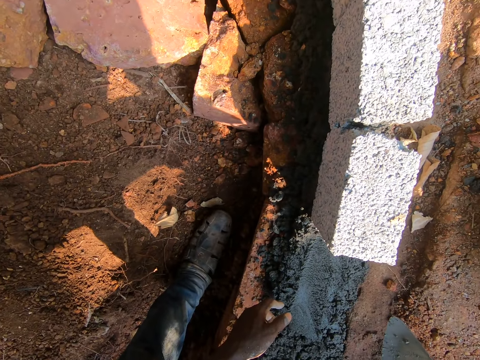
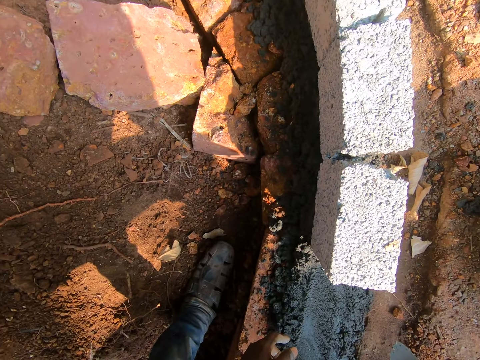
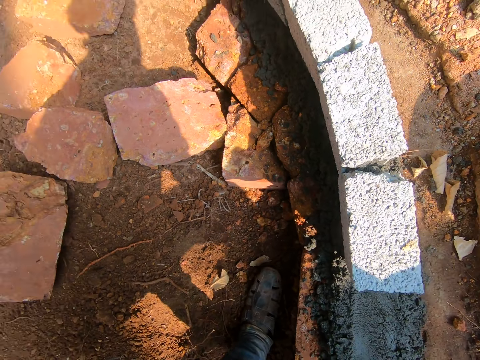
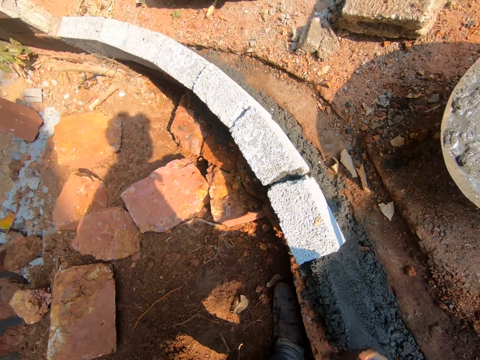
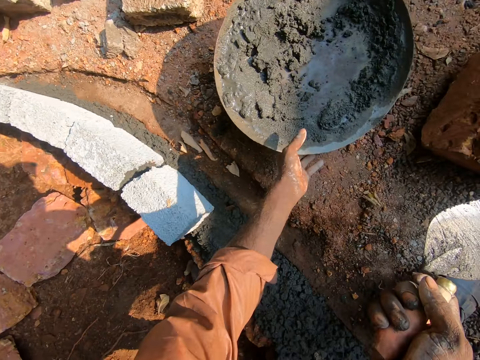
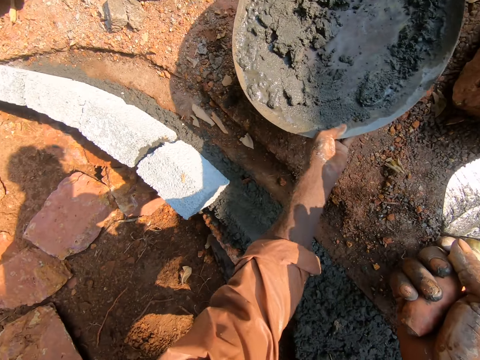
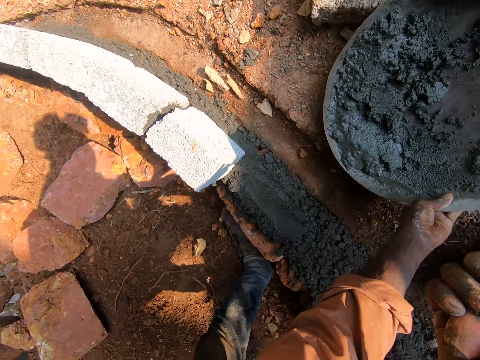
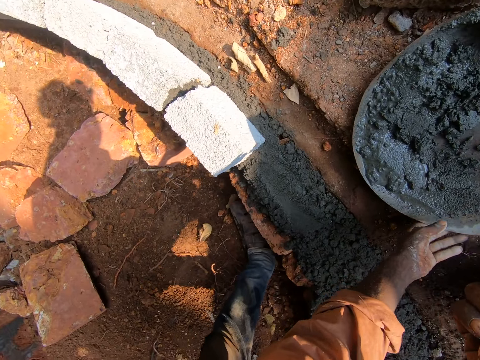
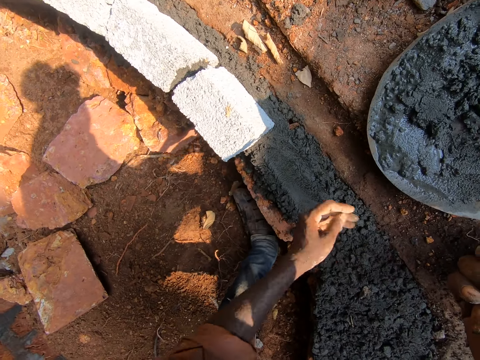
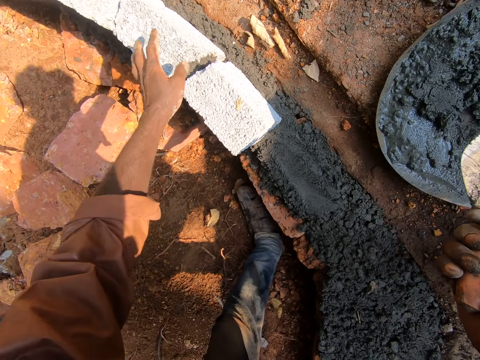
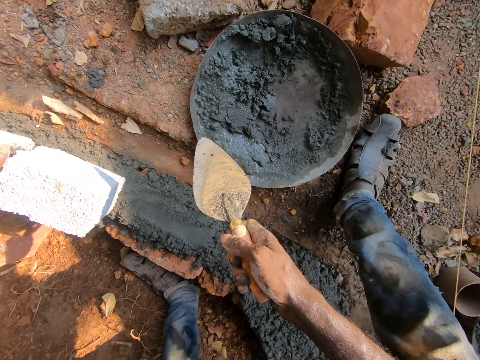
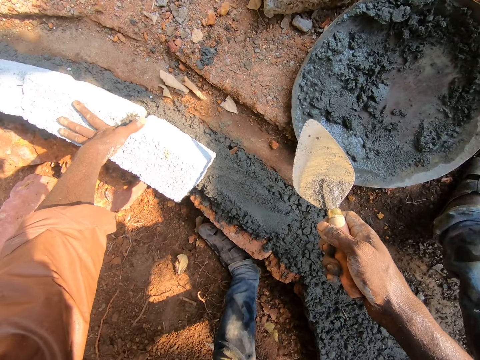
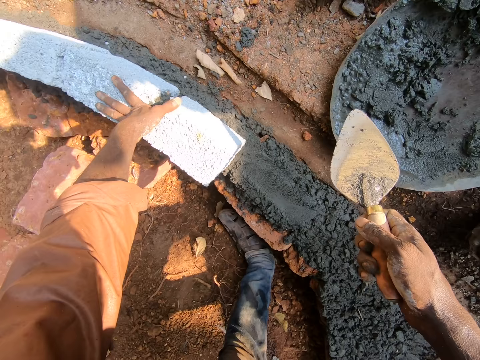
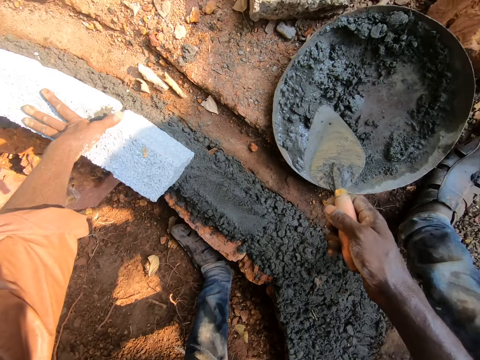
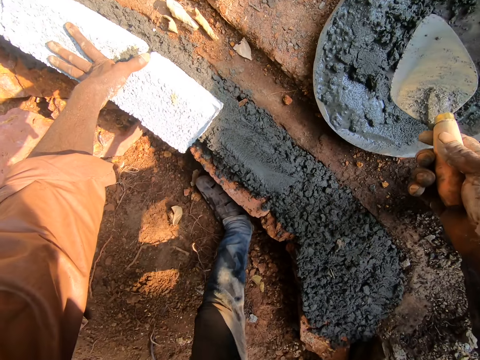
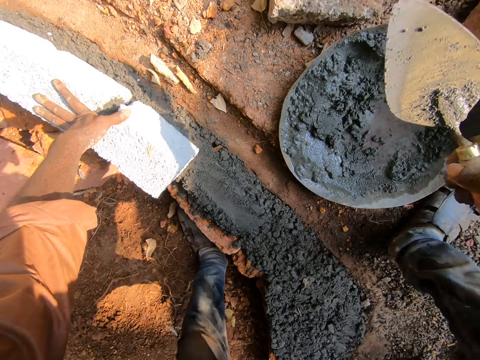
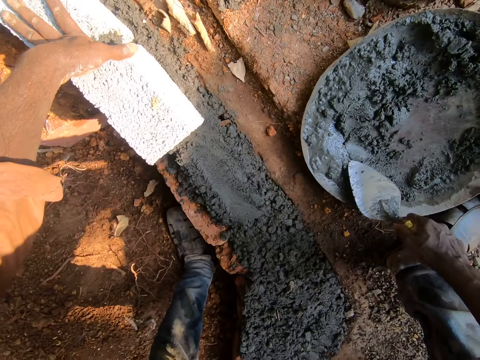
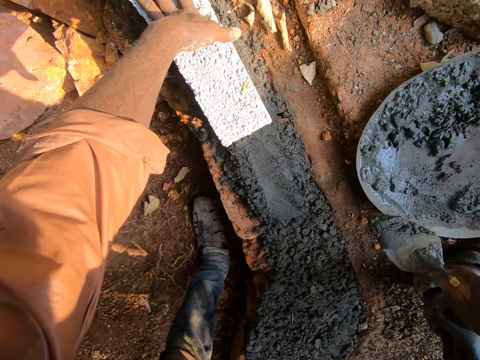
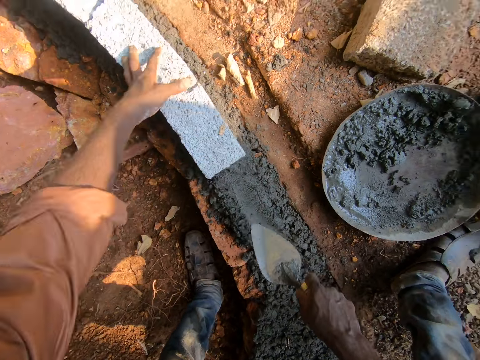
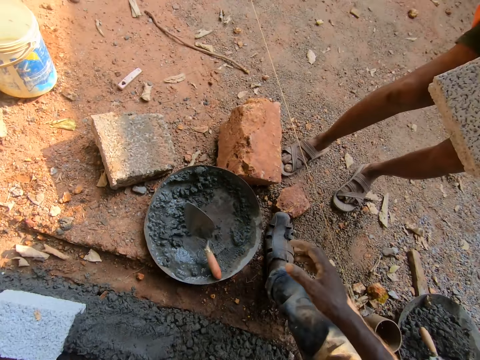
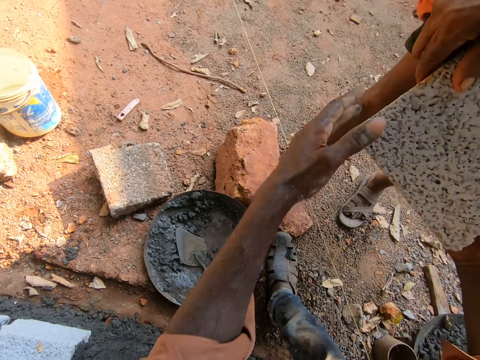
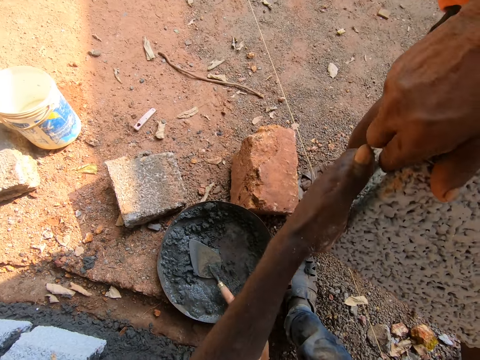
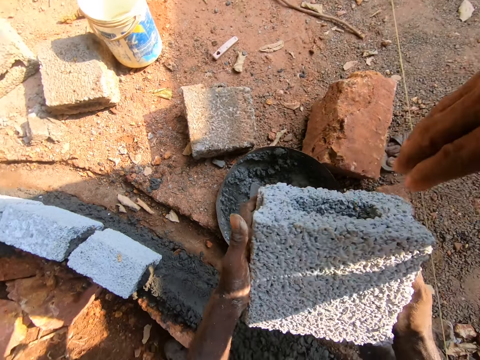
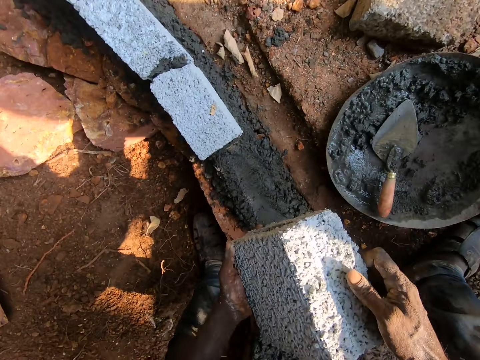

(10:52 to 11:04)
The camera wearer pulls the bowl or iron tasla. They hold the bricks with the left hand. They scoop concrete with a trowel from the iron tasla. They pour the concrete on the brick in the furrow. They drop the trowel in the bowl. A man gives the camera wearer a brick.

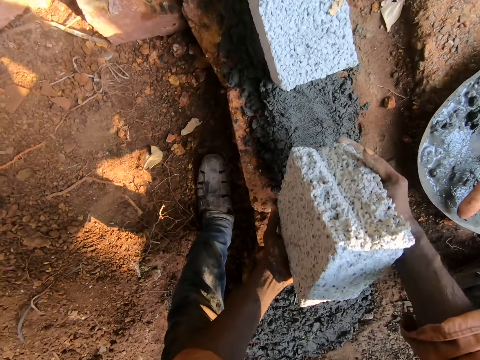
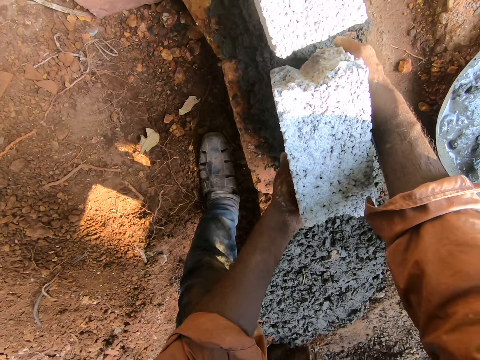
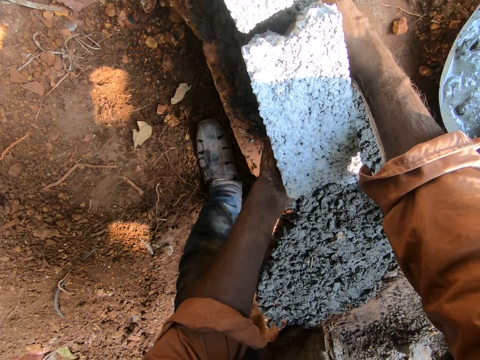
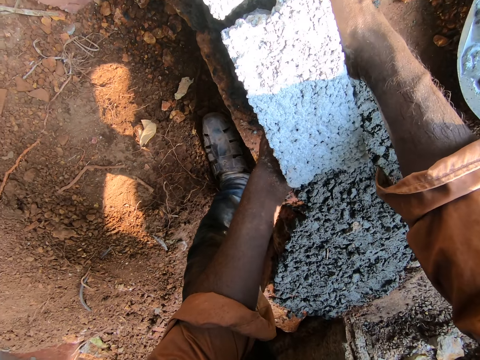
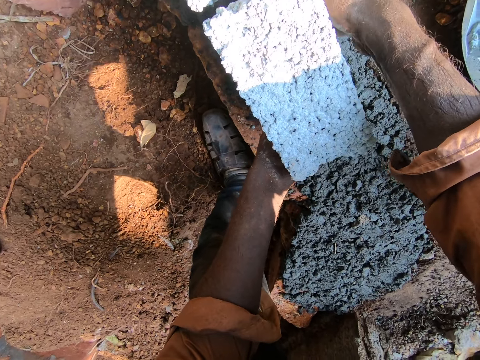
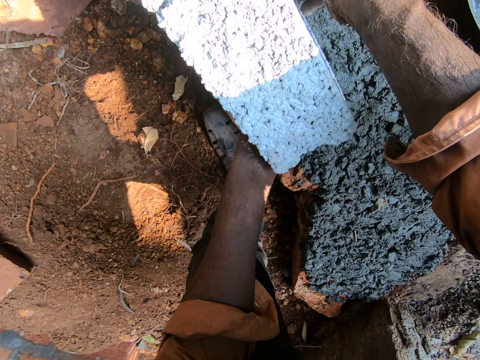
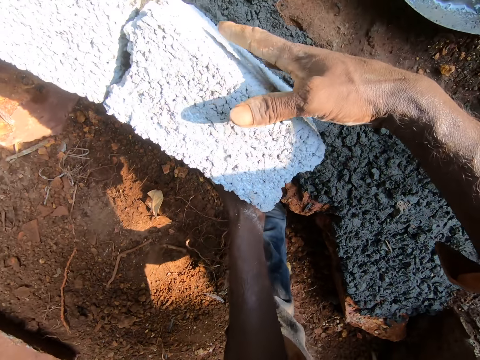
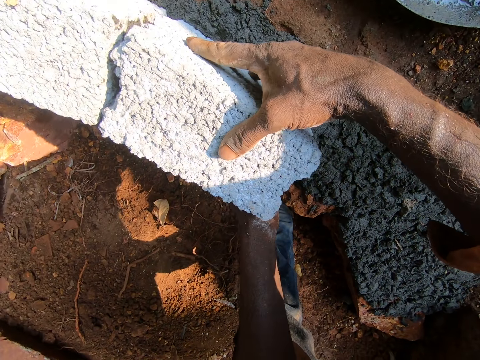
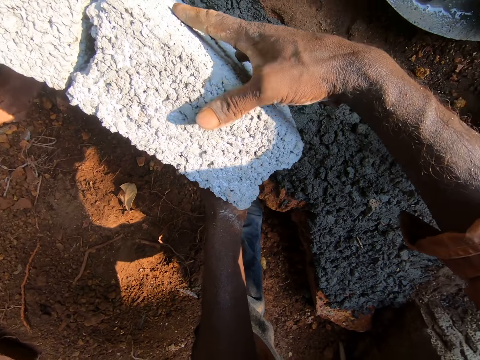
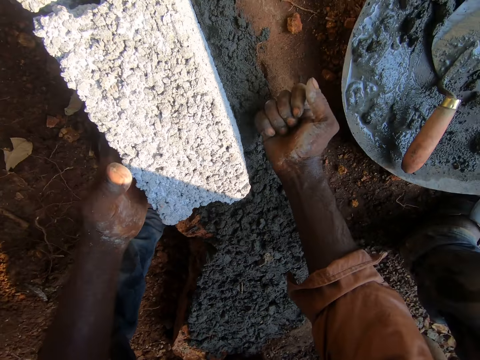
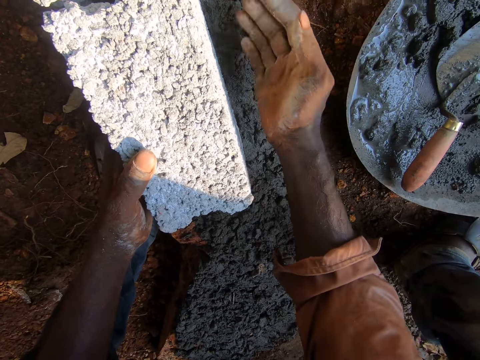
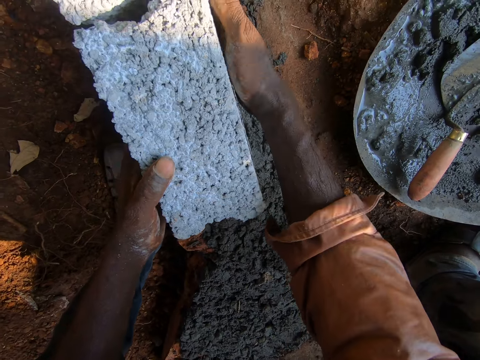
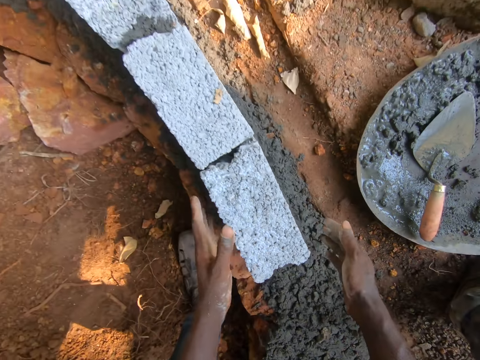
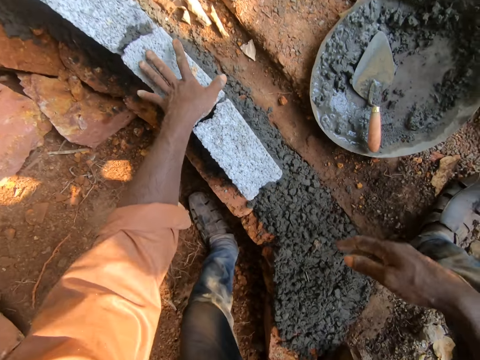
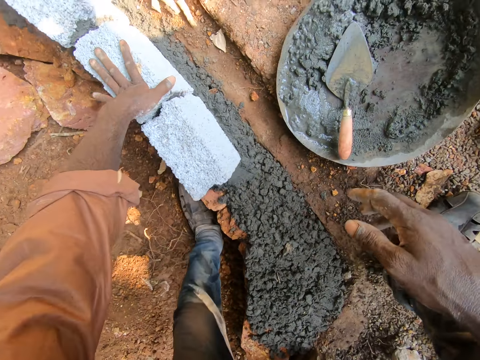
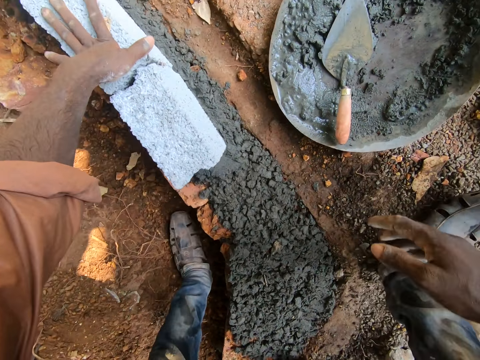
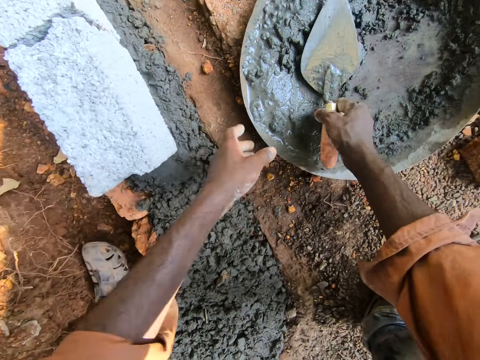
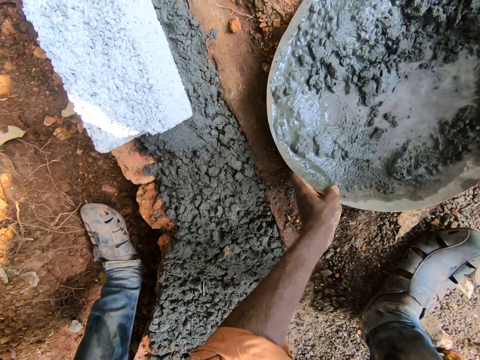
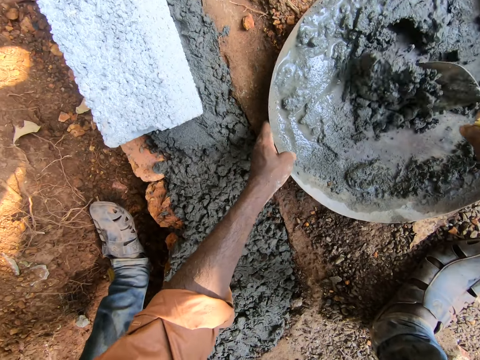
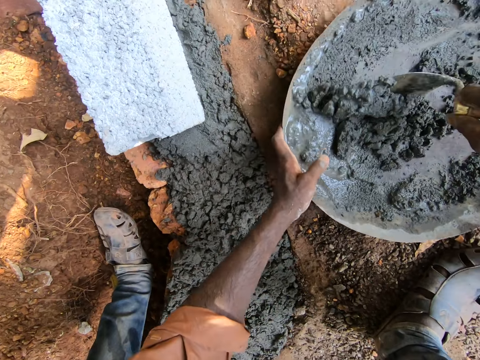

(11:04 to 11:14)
The camera wearer puts the brick on the cement in the furrow. They adjust the brick. They adjust the brick again. They pick up the trowel. They collect the cement with the trowel. They spread concrete with the trowel.

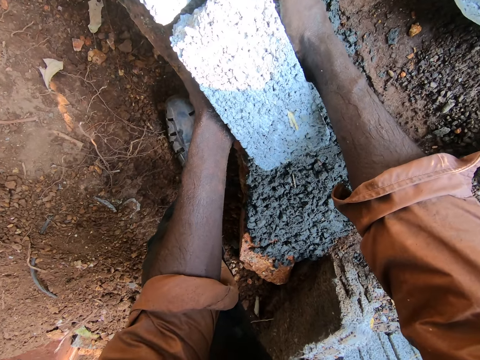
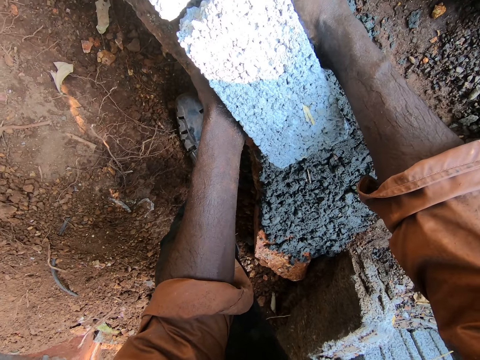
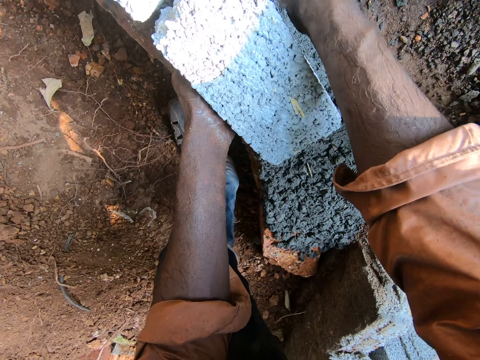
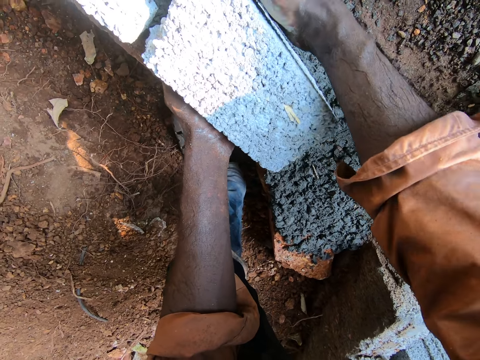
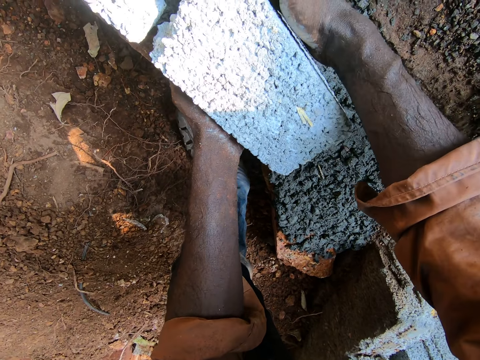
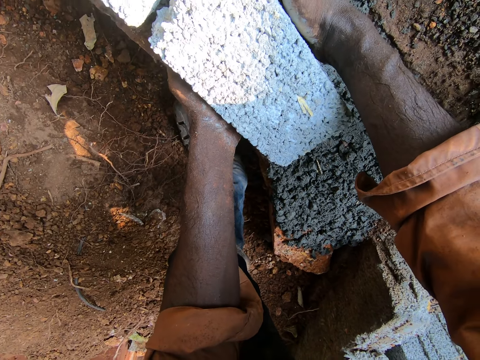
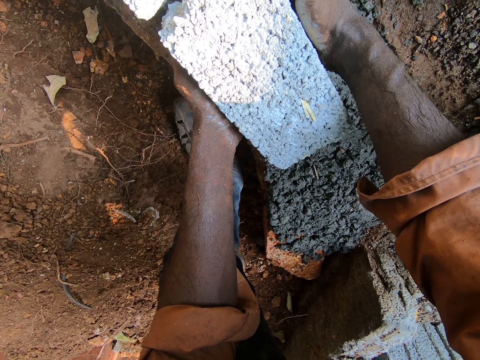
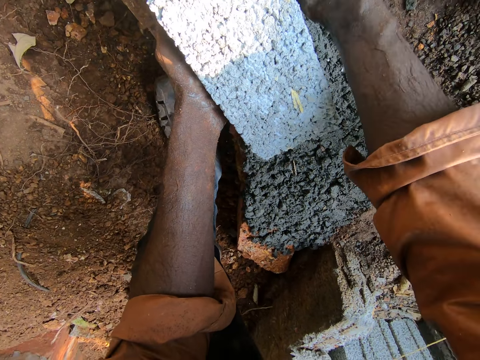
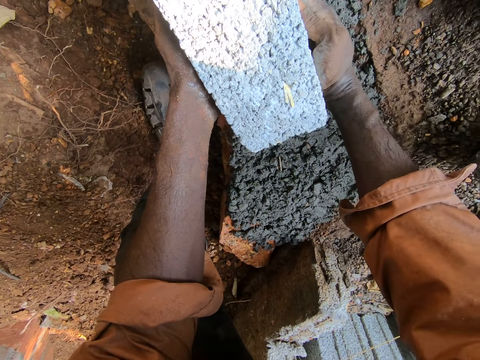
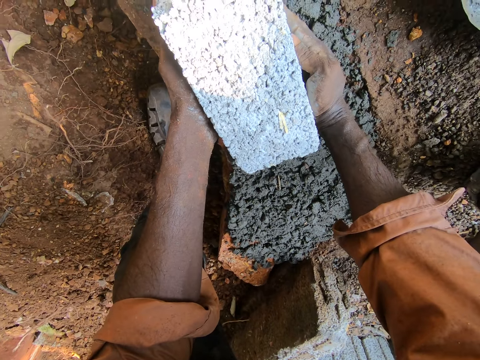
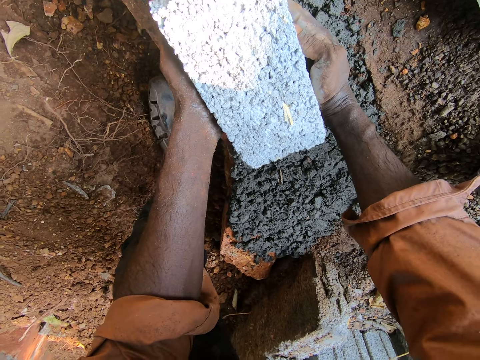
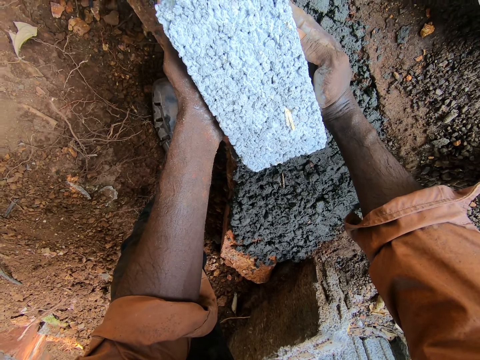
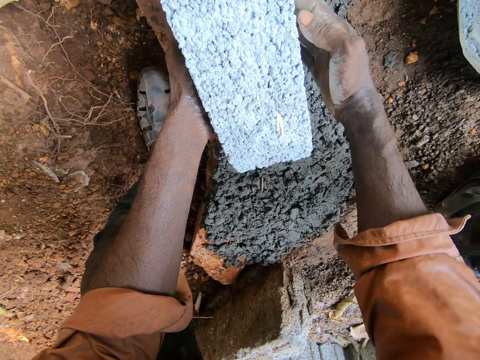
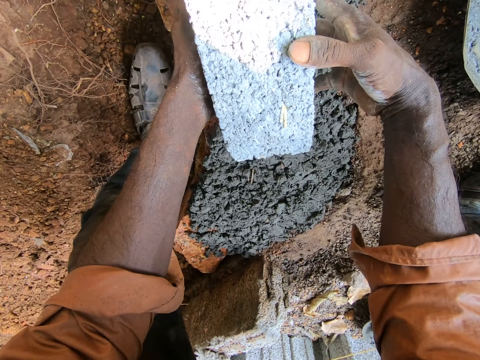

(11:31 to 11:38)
The camera wearer adjusts the brick.
